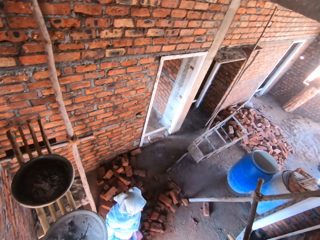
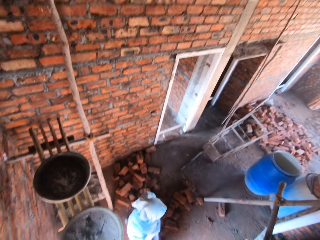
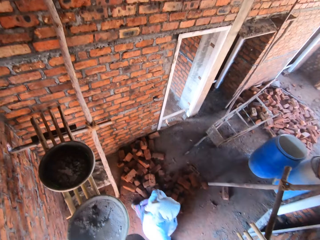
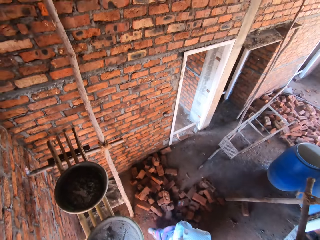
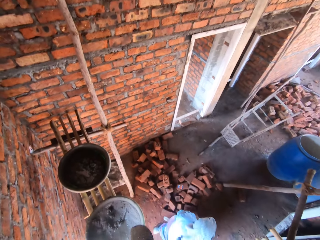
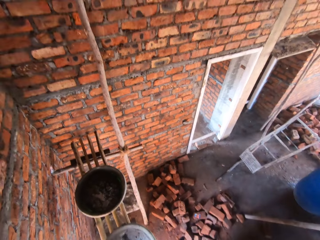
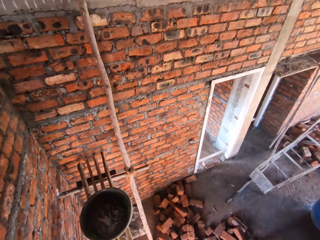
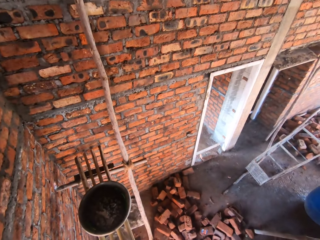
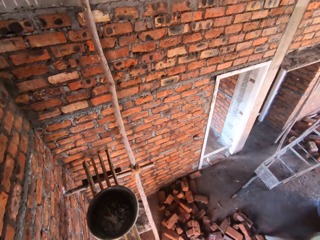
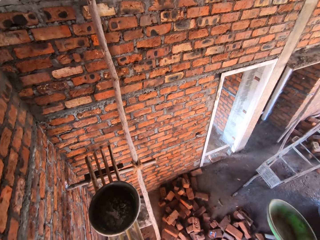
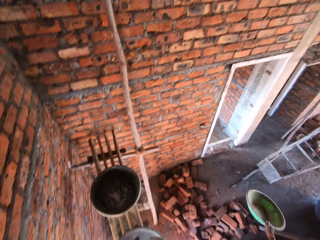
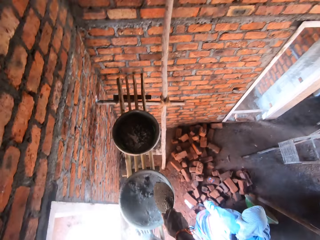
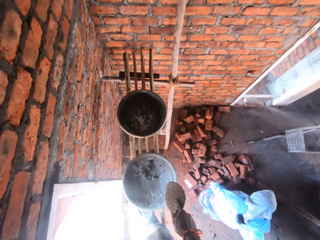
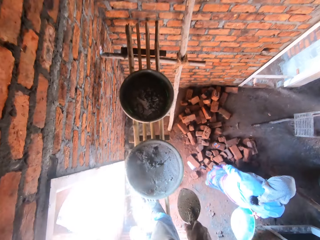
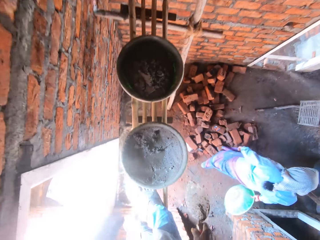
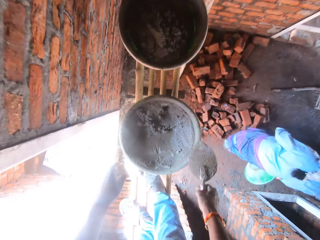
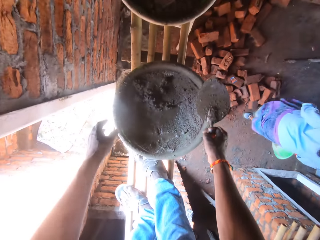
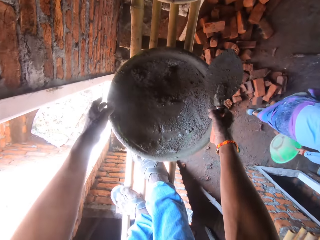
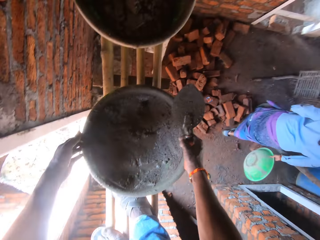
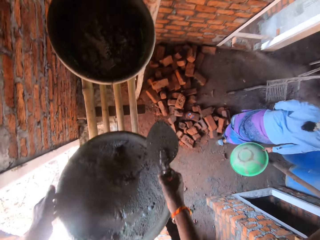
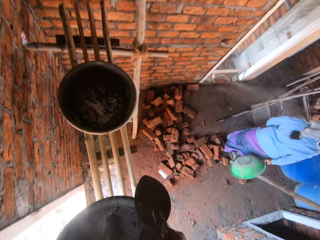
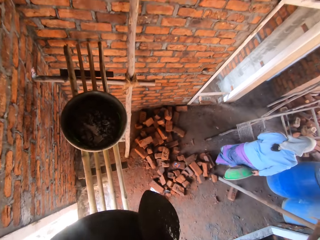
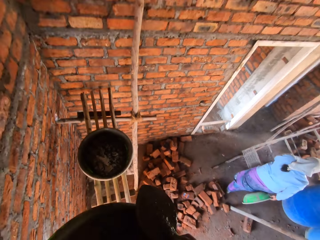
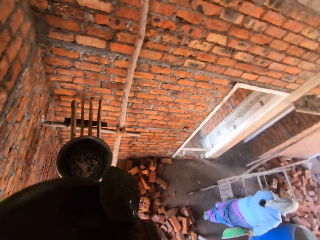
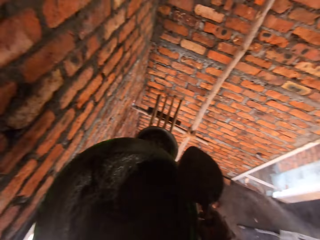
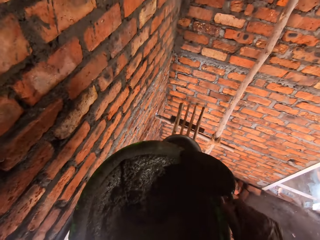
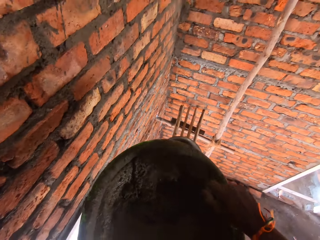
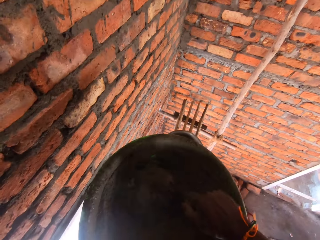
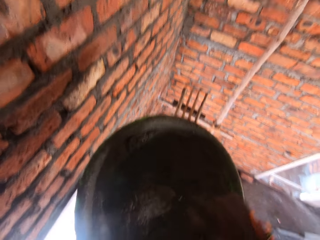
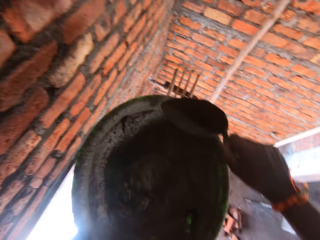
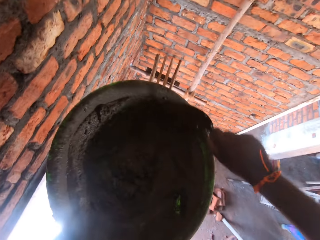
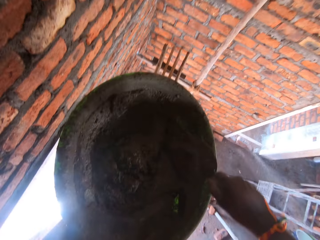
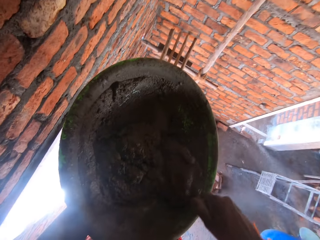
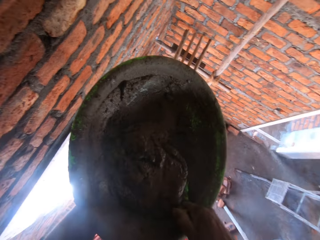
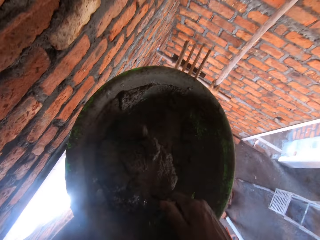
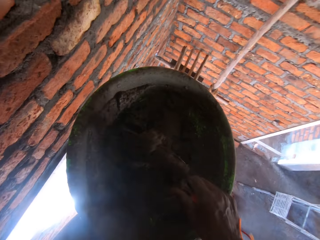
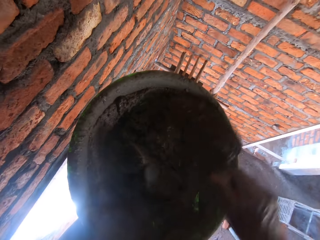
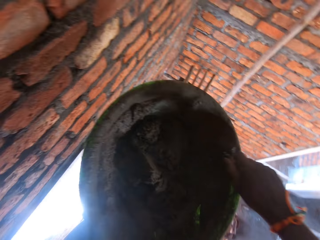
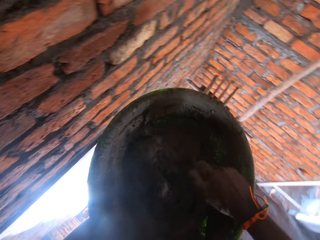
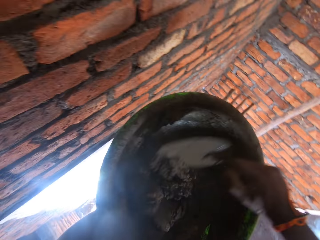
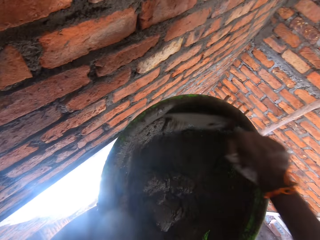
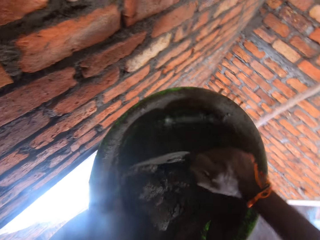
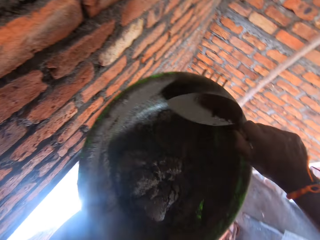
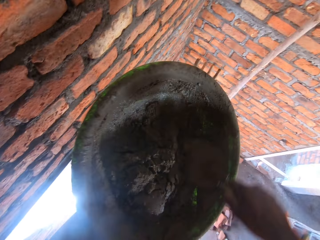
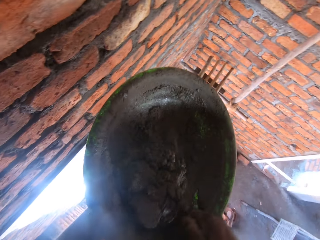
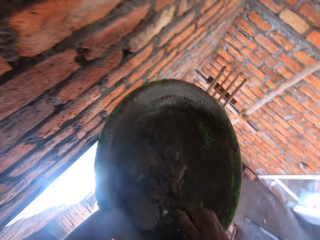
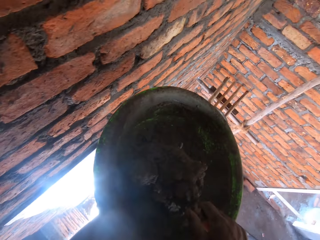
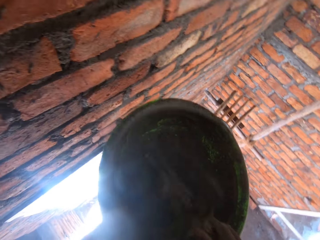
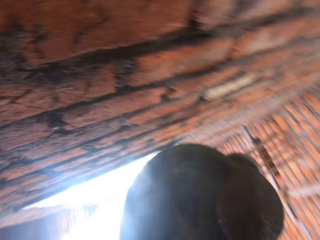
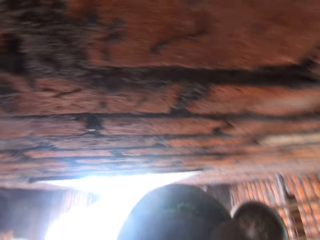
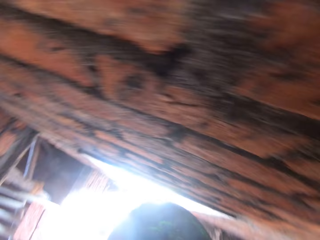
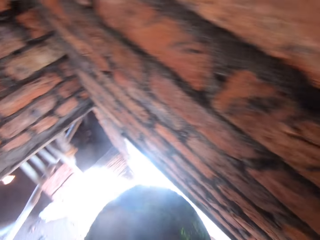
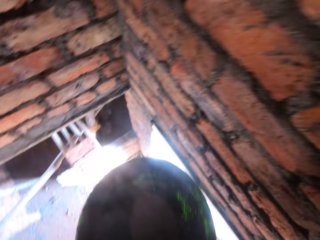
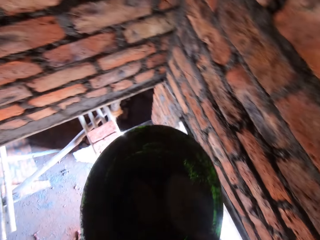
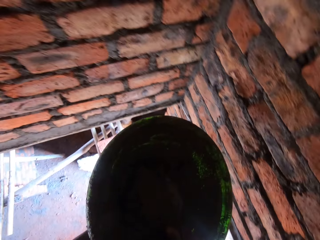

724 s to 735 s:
A lady moves around. The camera wearer picks up the basin with their hands. They gather concrete. They mix the mortar with a trowel. They gather the concrete again. They scoop the concrete.

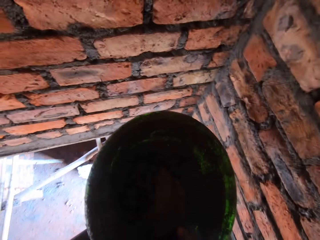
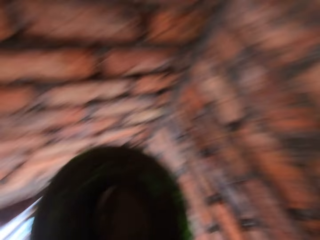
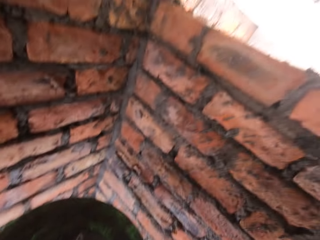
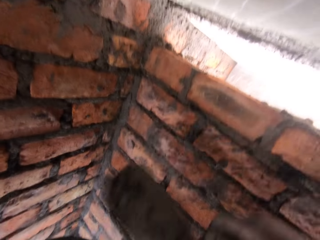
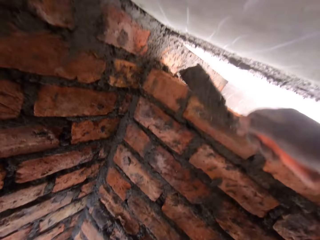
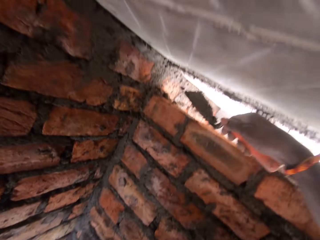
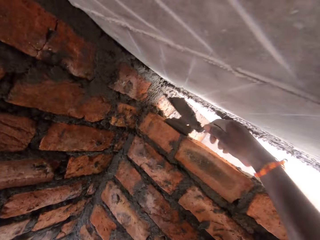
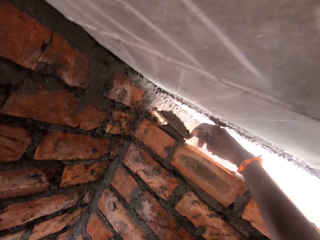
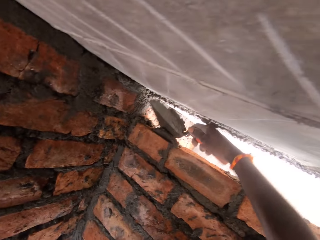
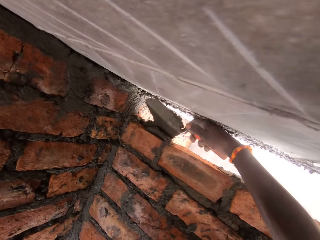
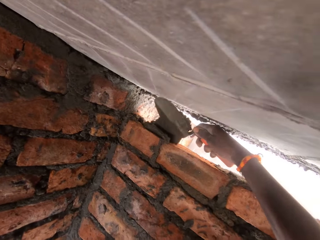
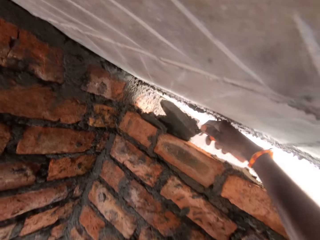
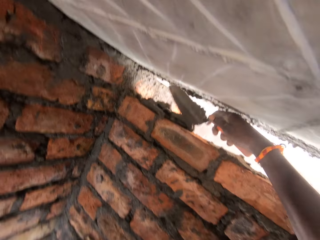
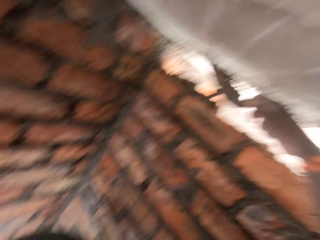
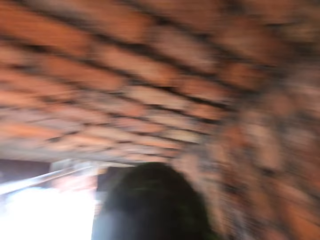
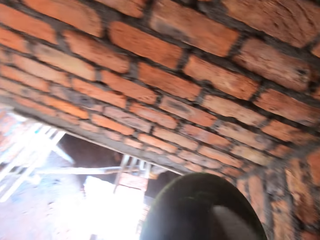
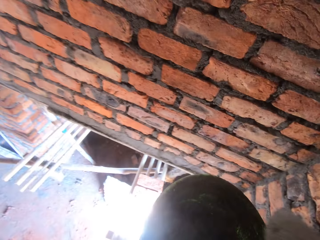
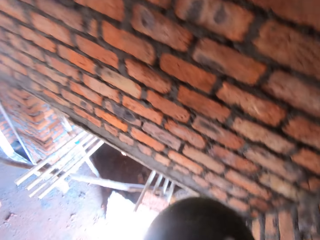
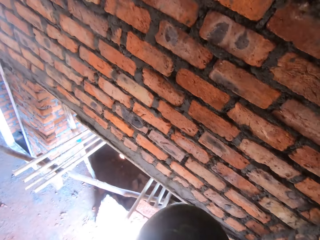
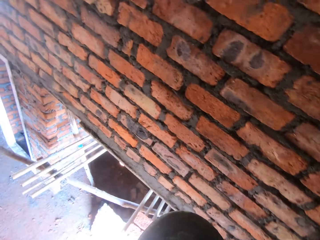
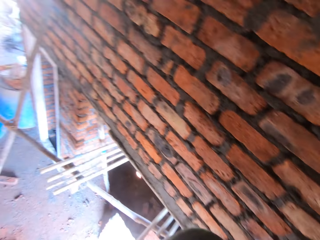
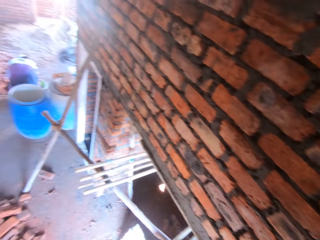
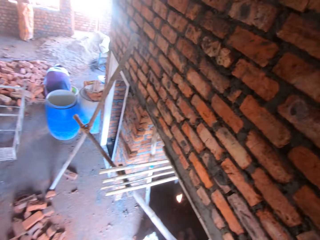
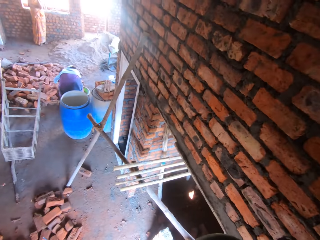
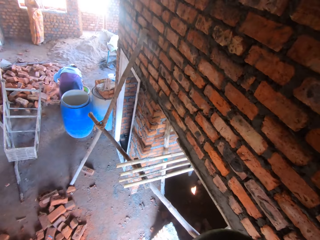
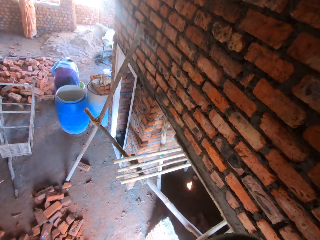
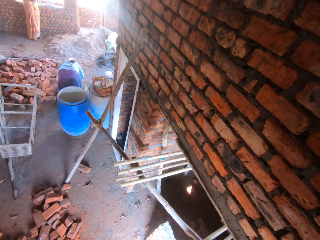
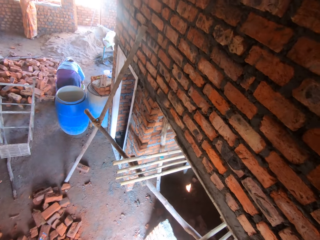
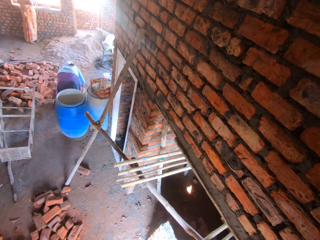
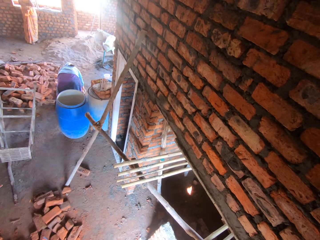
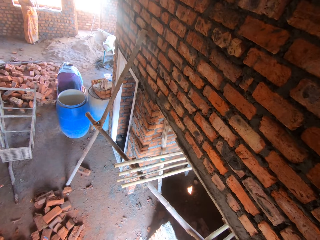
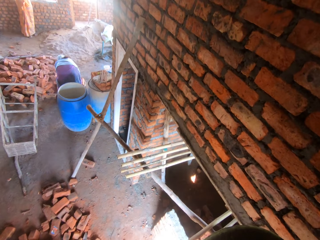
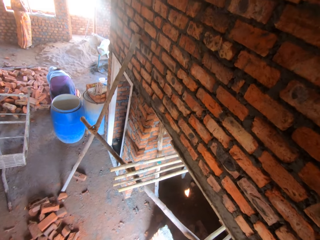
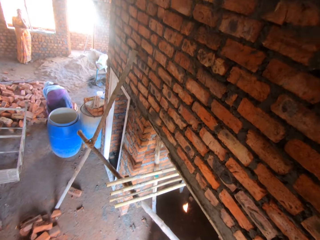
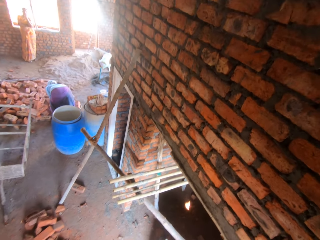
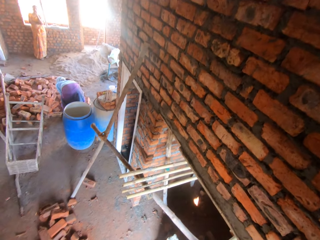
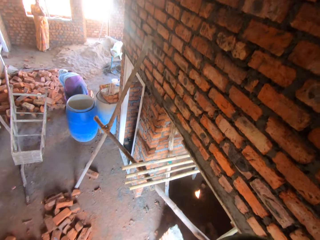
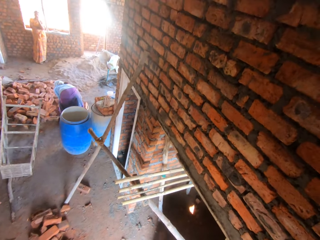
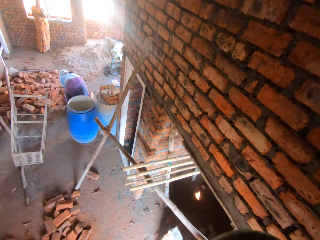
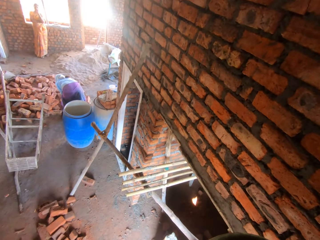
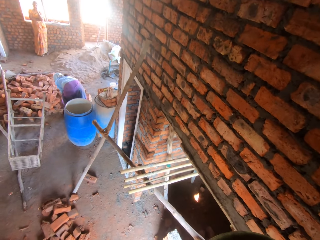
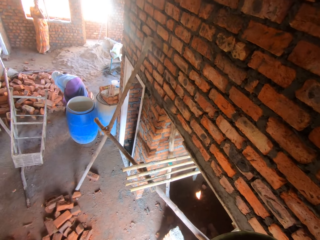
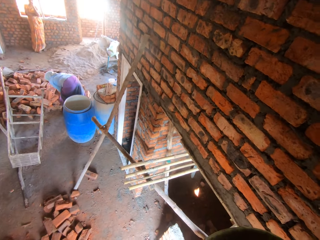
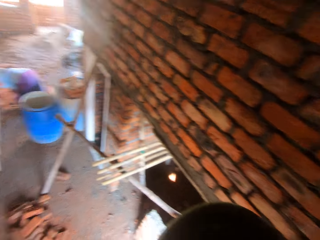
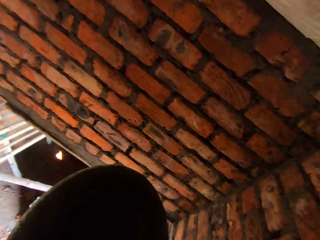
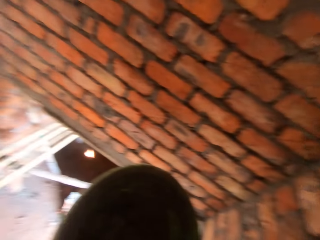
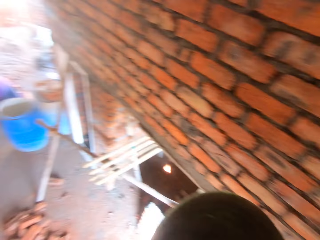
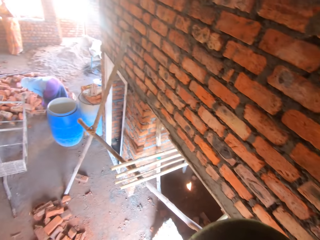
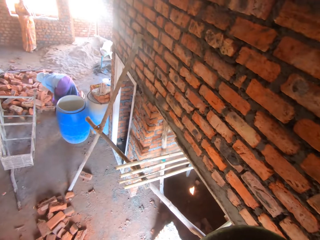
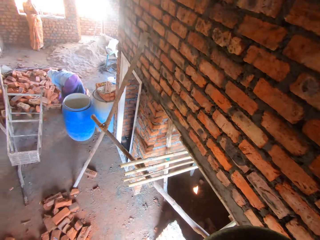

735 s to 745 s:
The camera wearer puts the mortar on the brick with a trowel. They spread the mortar on the brick with the trowel. They talk to a woman. They look at the woman.
